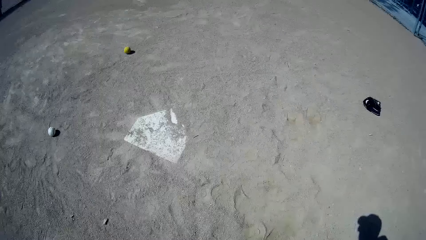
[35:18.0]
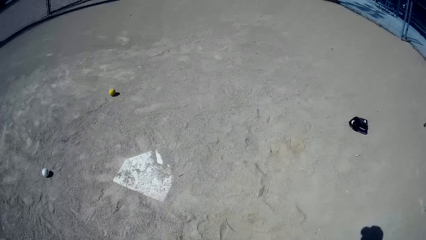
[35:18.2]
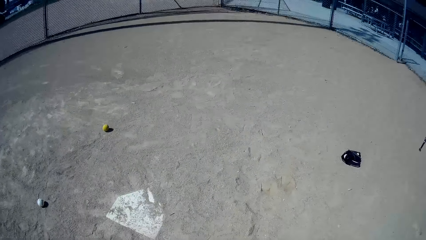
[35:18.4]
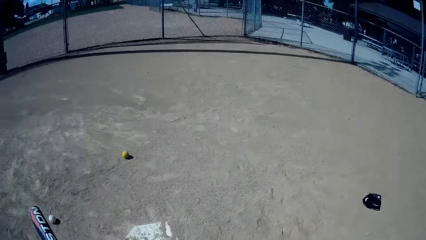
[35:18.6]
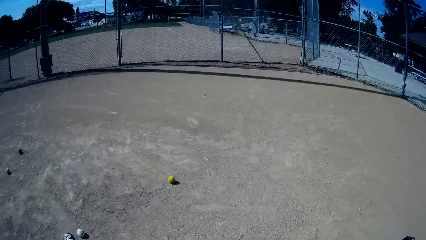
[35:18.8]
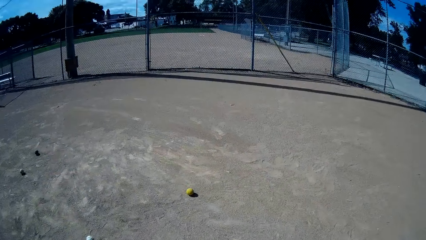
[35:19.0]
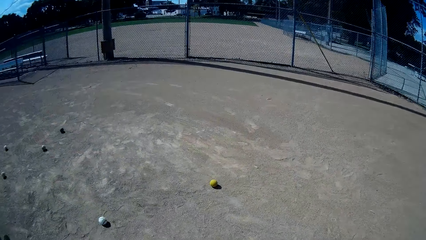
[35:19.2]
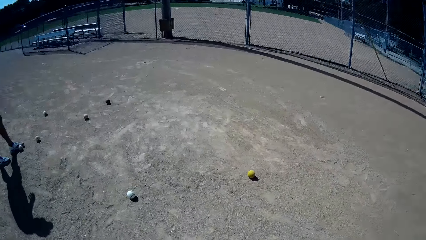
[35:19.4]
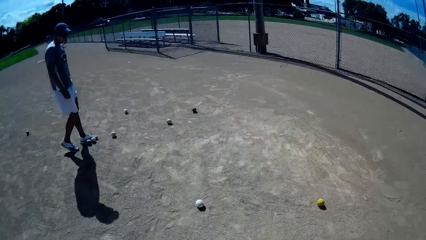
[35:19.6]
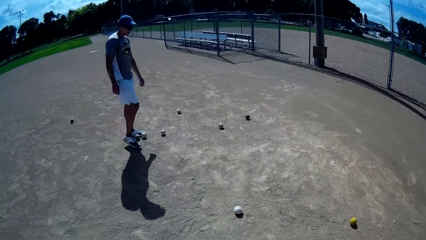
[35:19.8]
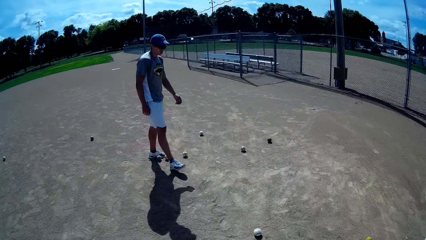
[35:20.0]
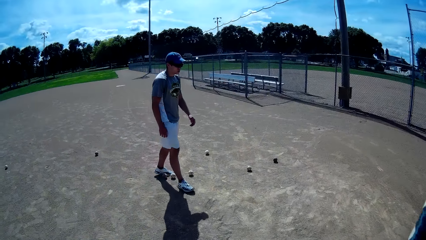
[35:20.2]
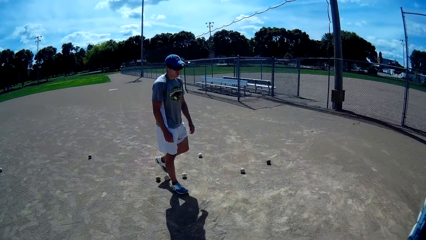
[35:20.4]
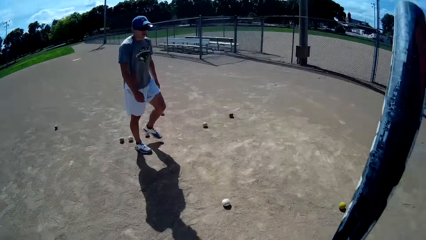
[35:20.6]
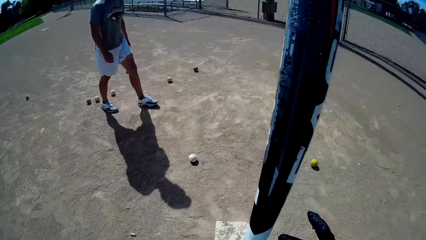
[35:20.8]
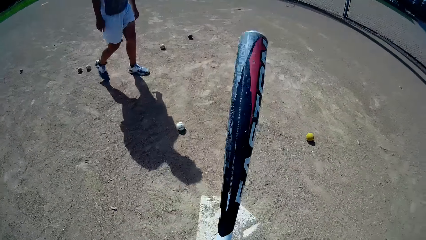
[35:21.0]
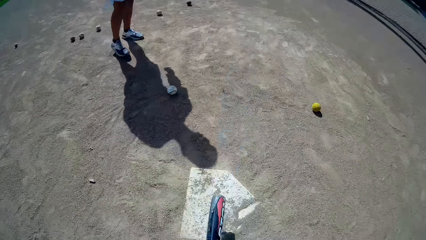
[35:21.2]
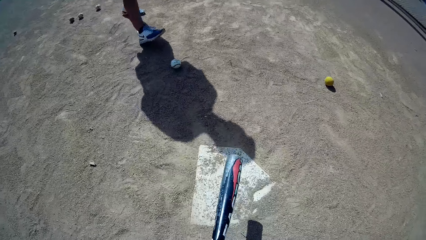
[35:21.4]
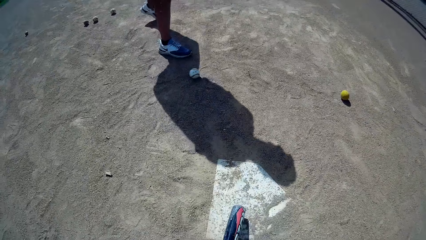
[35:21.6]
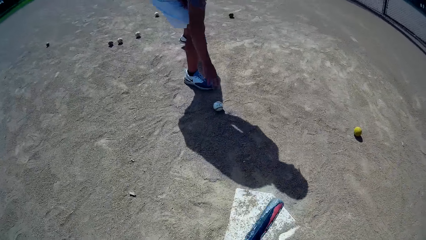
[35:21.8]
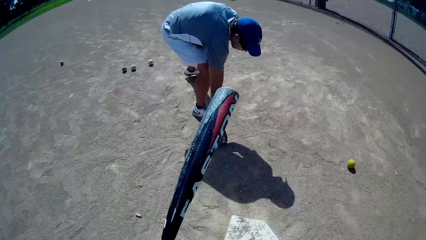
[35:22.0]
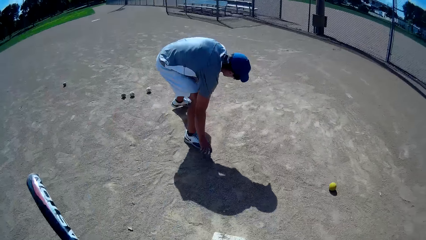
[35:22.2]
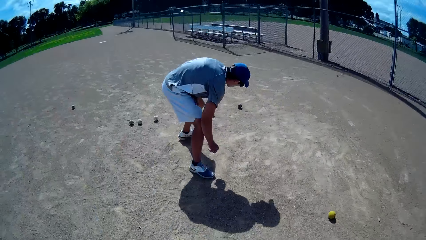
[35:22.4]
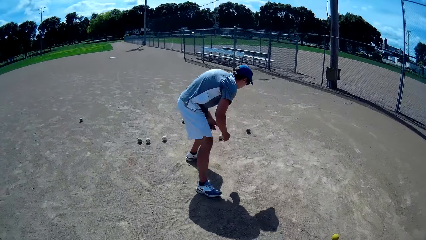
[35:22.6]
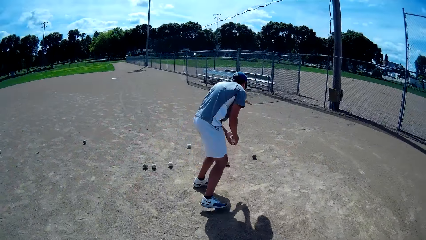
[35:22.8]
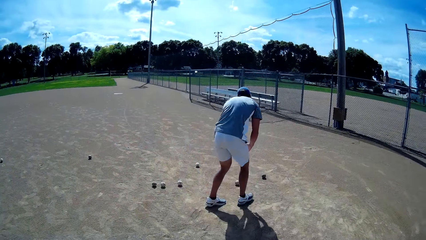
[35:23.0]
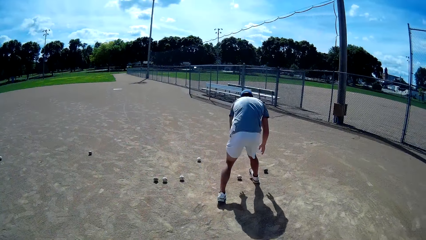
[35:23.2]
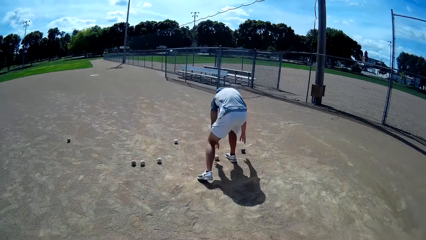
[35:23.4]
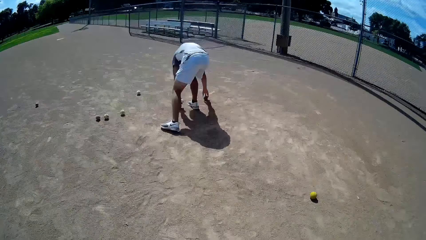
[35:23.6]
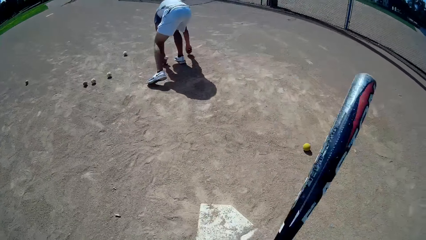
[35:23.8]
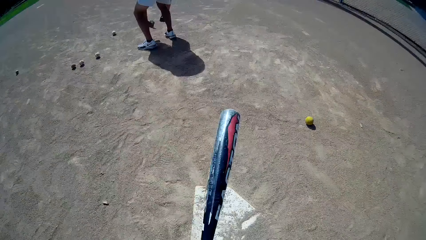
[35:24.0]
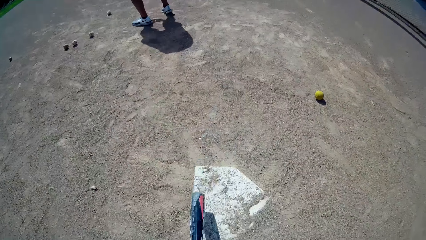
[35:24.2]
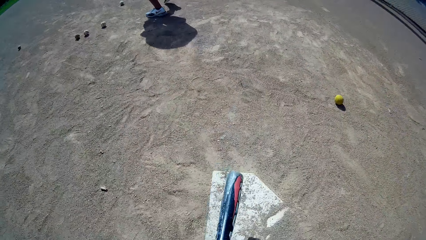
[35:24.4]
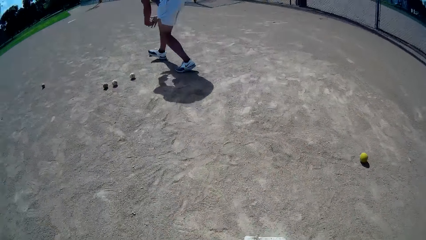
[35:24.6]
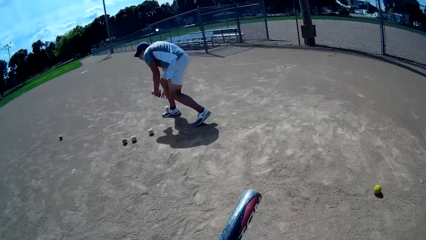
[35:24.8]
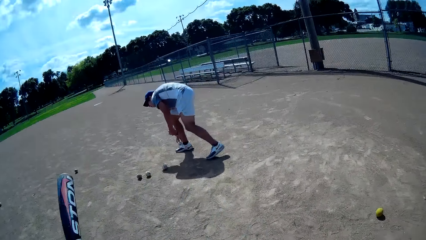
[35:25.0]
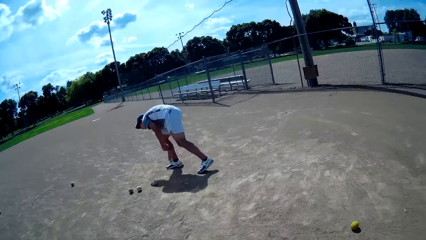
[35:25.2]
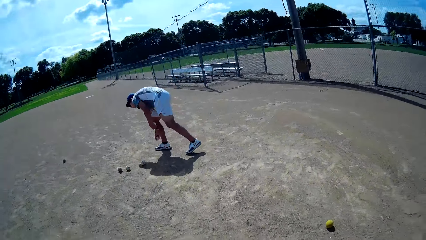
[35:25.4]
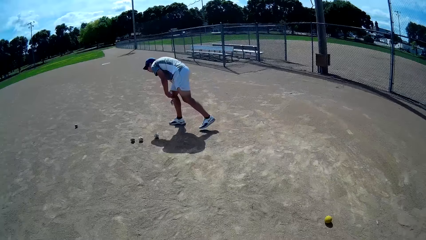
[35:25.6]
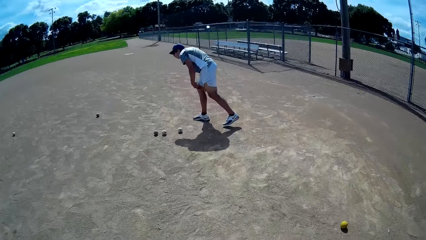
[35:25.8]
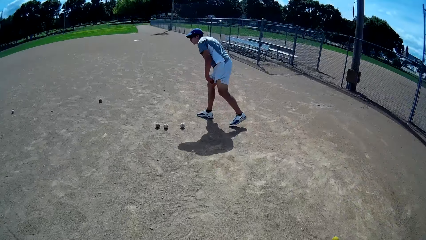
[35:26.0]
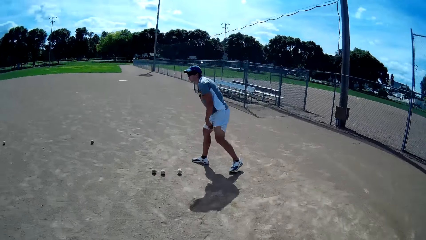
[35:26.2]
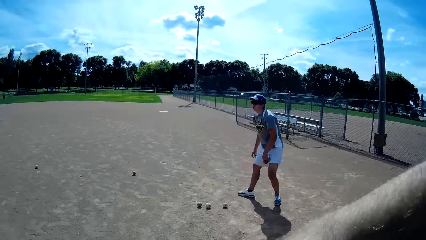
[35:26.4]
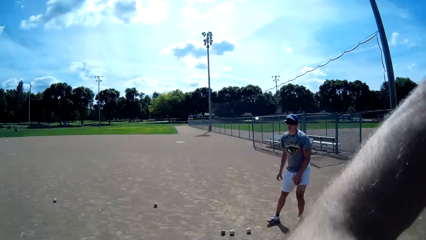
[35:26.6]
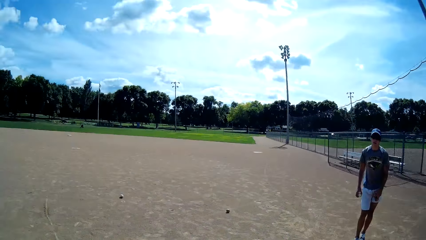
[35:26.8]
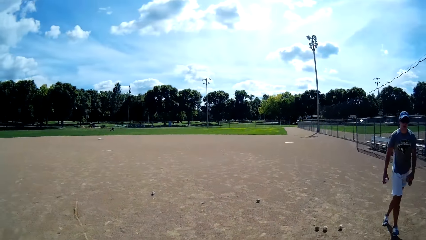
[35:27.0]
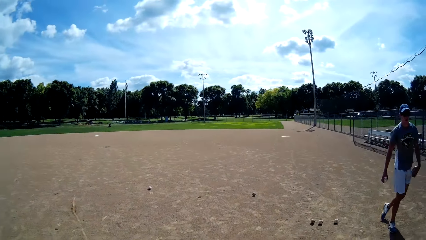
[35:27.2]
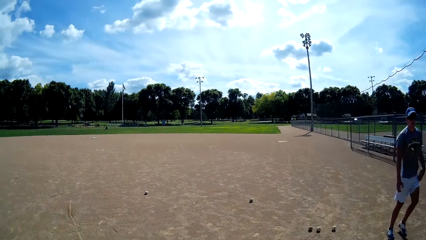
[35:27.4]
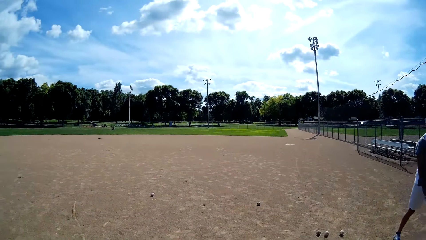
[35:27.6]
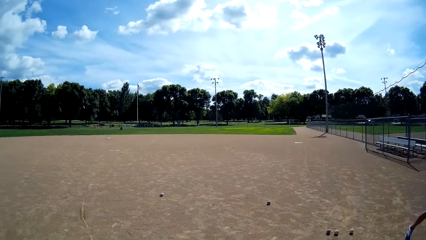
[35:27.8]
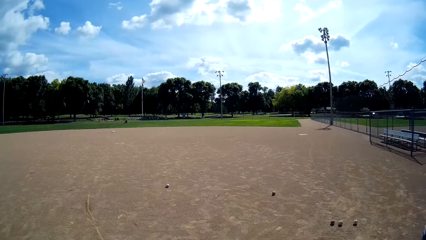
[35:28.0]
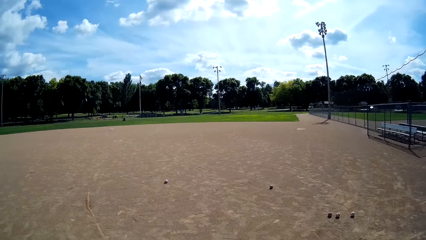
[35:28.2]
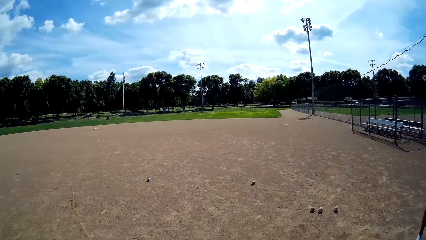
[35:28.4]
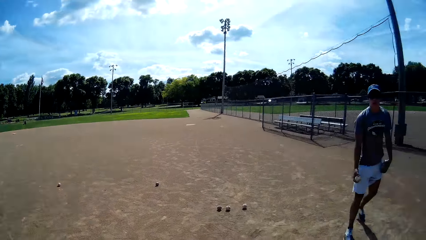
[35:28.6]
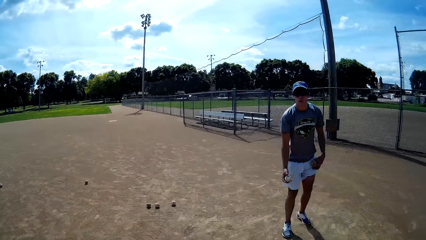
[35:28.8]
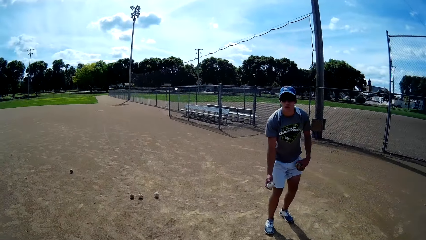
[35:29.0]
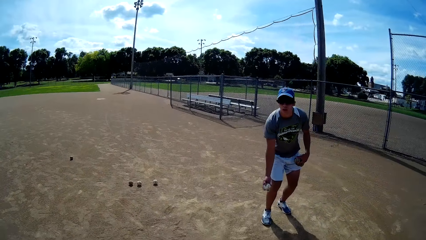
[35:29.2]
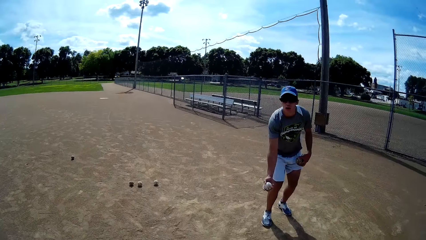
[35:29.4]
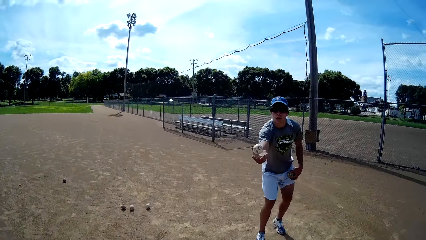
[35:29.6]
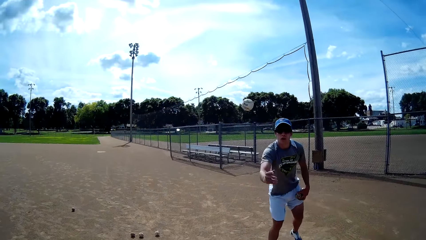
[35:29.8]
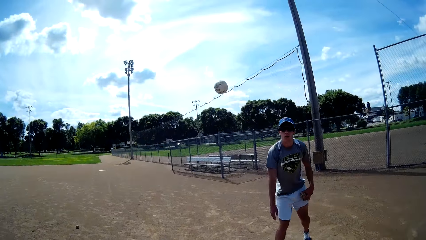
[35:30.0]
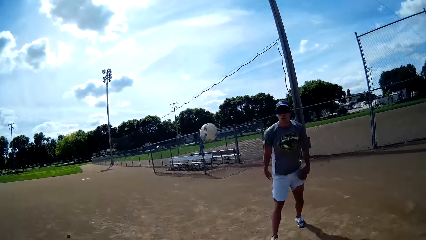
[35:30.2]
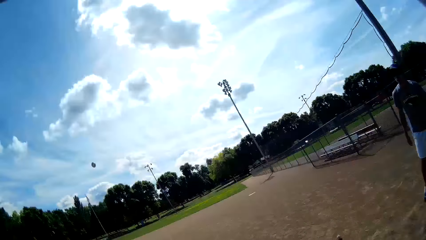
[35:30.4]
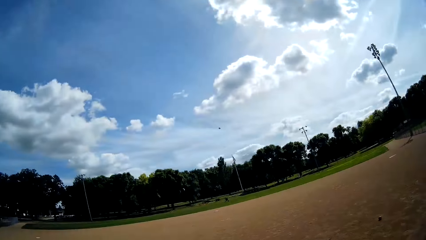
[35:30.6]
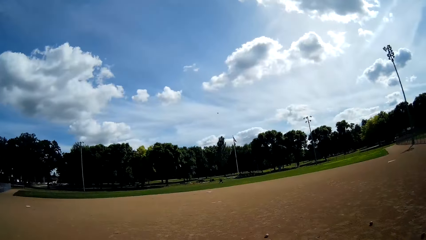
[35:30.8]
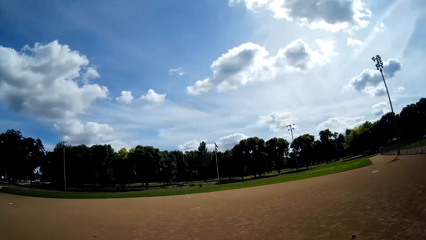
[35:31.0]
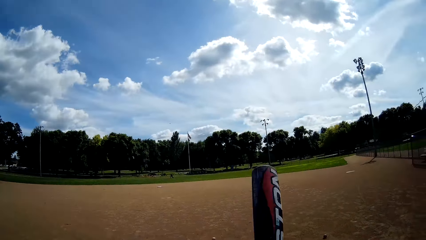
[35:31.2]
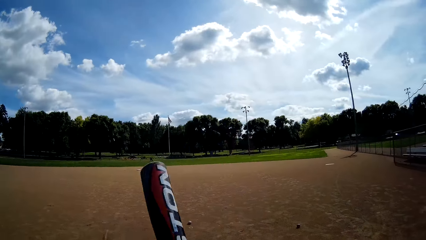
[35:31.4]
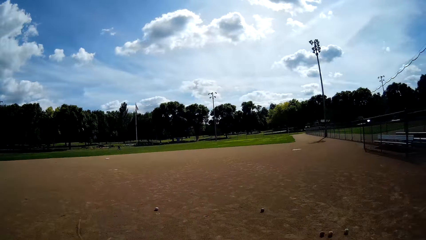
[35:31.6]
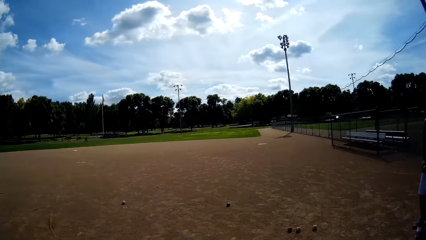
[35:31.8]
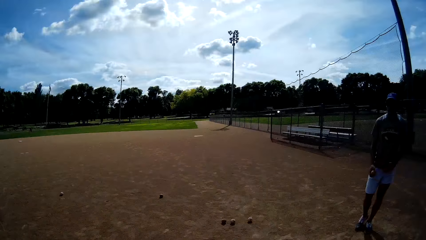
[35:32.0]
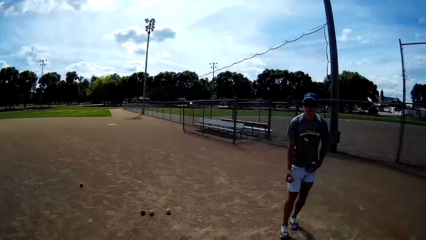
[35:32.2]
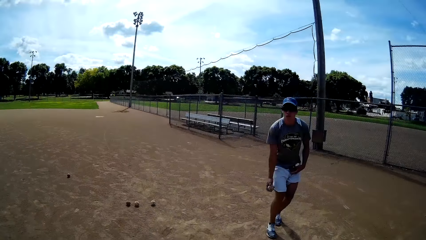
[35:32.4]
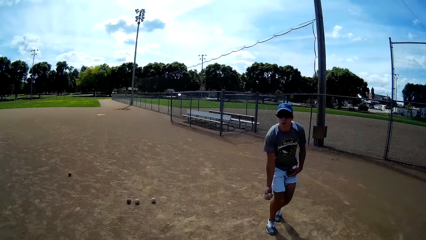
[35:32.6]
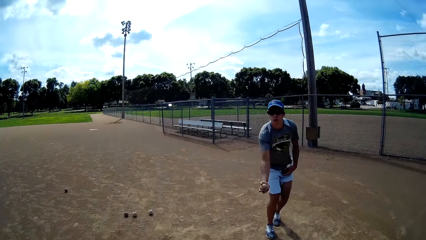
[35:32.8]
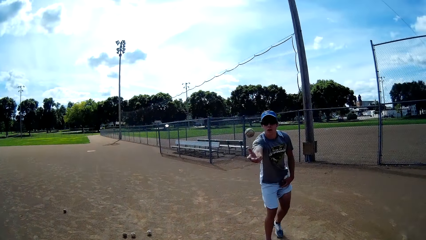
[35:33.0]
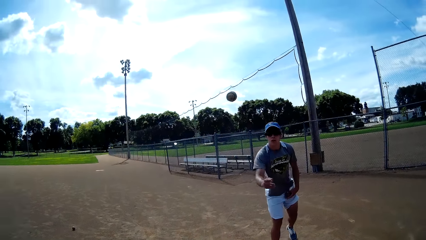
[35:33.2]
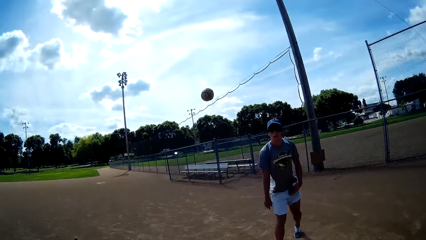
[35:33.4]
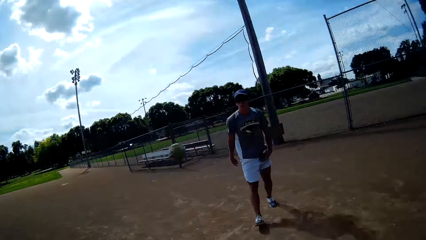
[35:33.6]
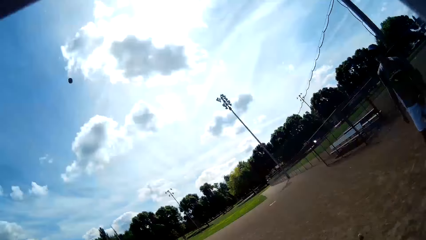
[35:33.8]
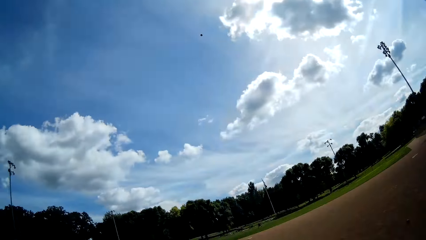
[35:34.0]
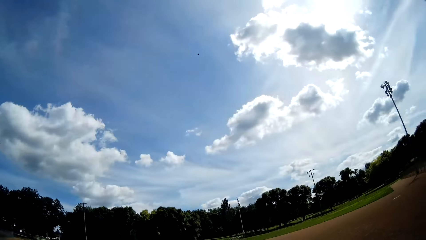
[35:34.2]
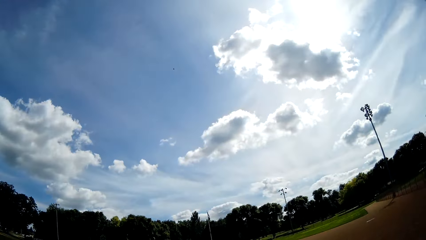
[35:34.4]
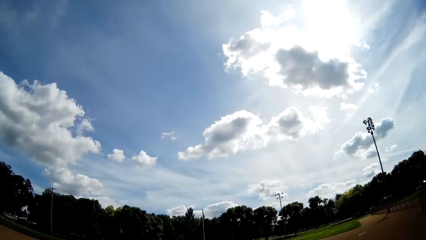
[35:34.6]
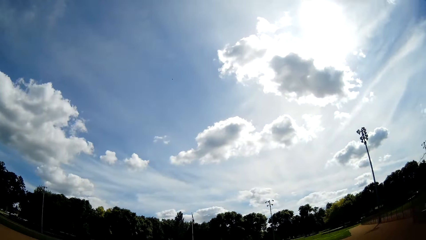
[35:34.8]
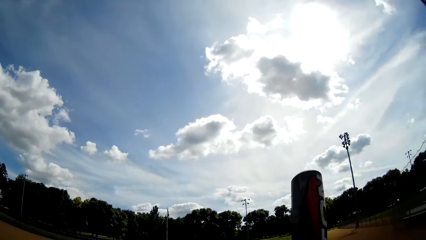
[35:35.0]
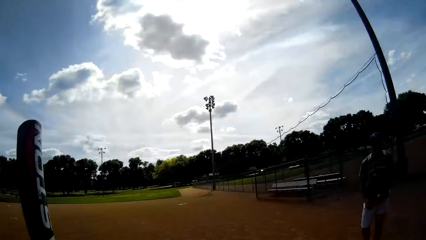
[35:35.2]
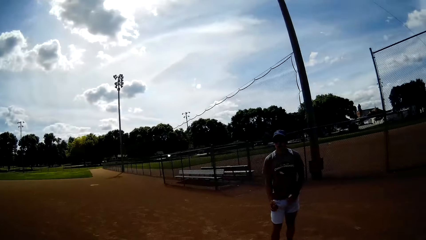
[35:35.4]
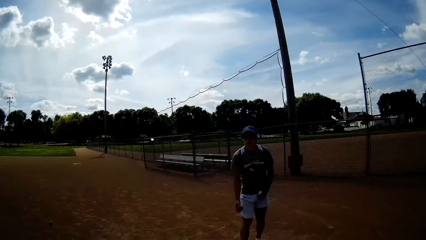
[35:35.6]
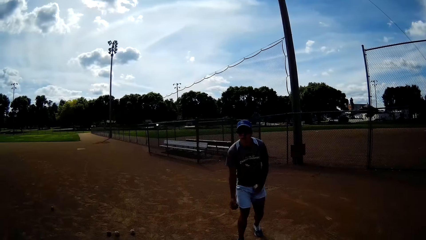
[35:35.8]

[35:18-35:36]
The camera wearer looks around the pitch. A man walks around the pitch. The camera wearer swings the bat. The man picks a ball from the ground with his right hand, and picks more balls from the ground. The camera wearer hits the baseball bat on the ground. The man walks around the pitch, and throws a ball towards the camera wearer with his right hand. The camera wearer hits the ball with the baseball bat in his hands. The man throws another ball towards the camera wearer with his right hand. The camera wearer hits the ball with the baseball bat in his hands.
